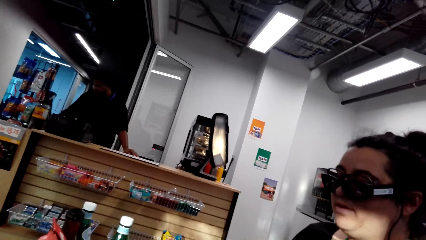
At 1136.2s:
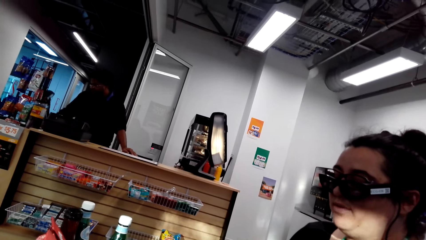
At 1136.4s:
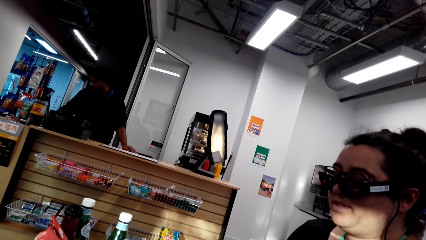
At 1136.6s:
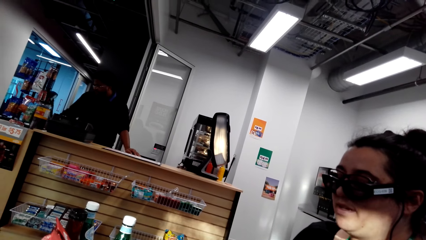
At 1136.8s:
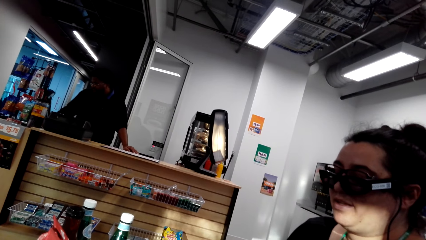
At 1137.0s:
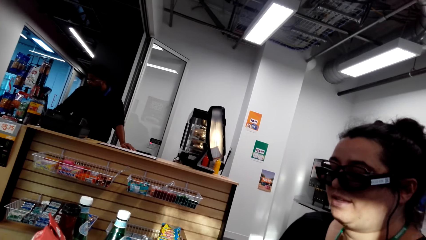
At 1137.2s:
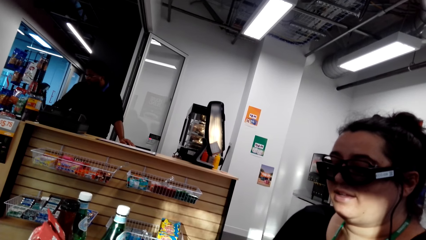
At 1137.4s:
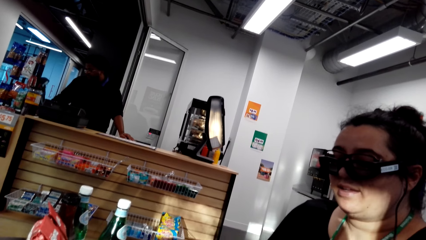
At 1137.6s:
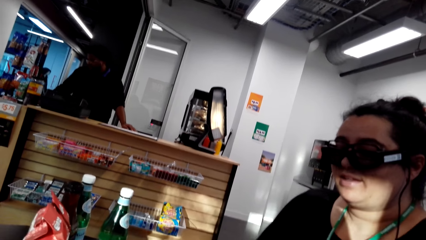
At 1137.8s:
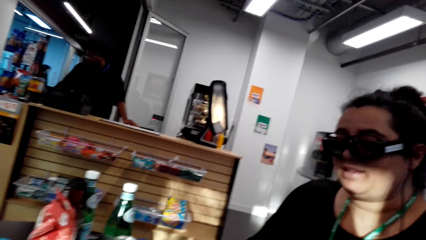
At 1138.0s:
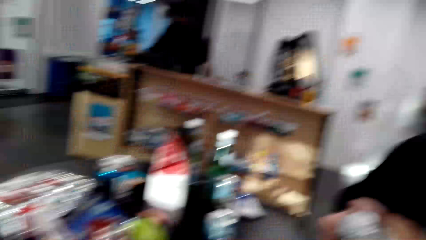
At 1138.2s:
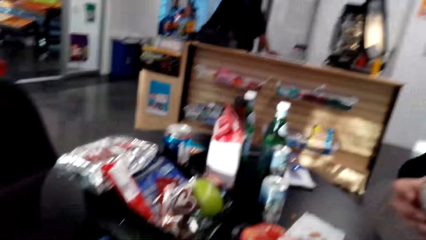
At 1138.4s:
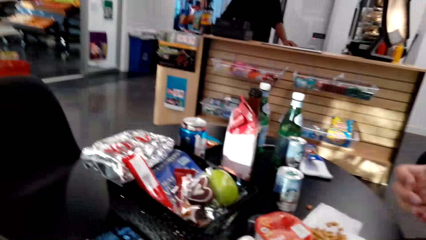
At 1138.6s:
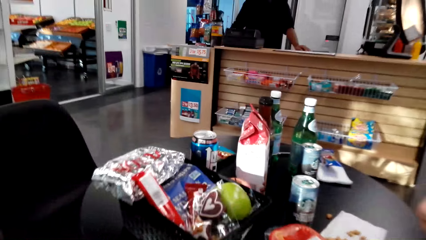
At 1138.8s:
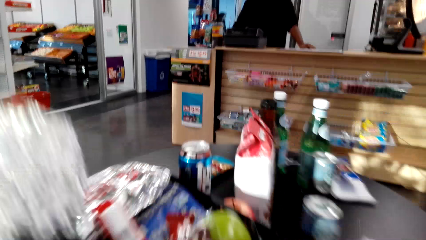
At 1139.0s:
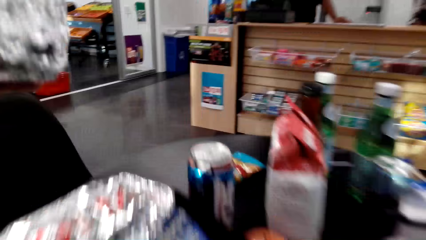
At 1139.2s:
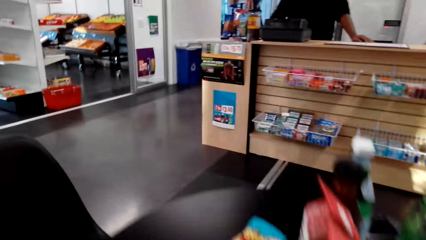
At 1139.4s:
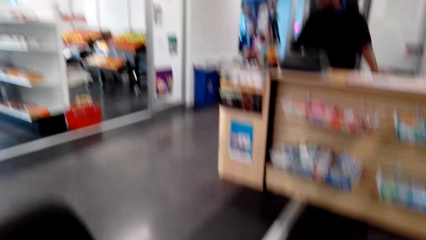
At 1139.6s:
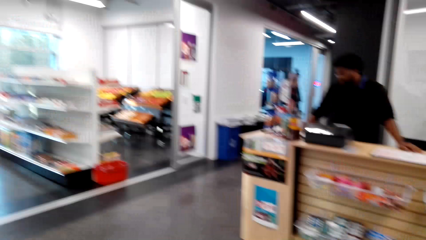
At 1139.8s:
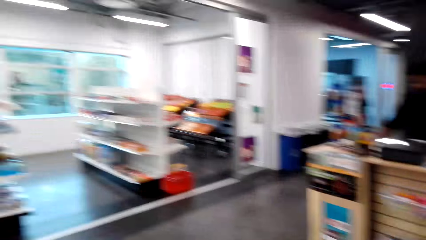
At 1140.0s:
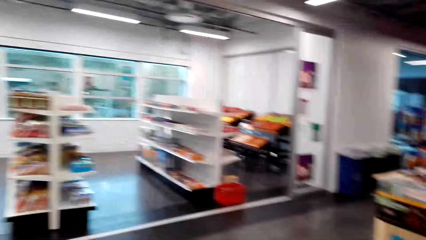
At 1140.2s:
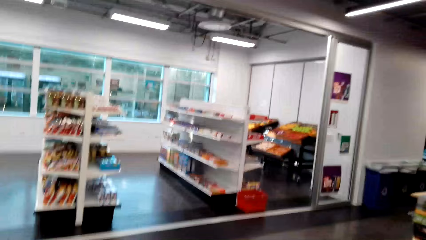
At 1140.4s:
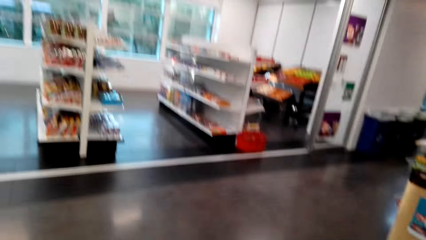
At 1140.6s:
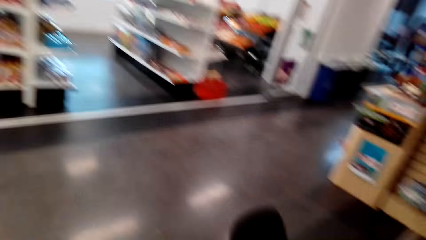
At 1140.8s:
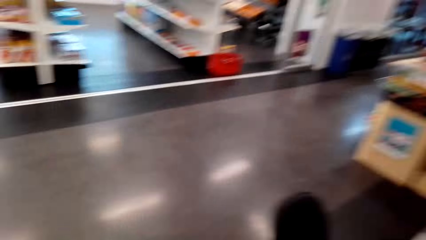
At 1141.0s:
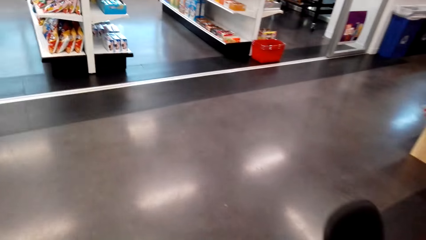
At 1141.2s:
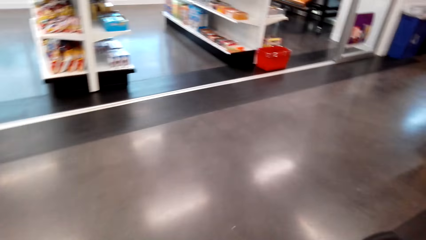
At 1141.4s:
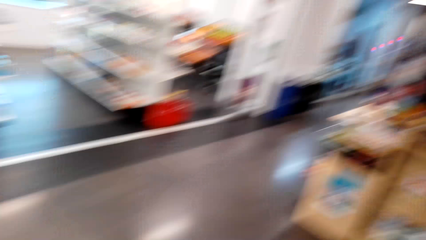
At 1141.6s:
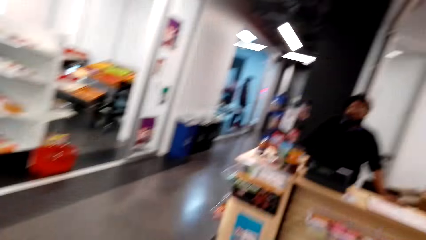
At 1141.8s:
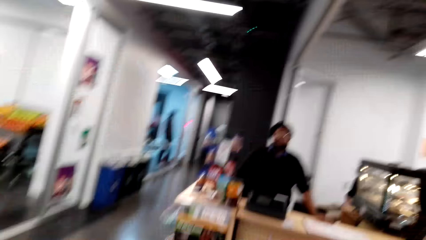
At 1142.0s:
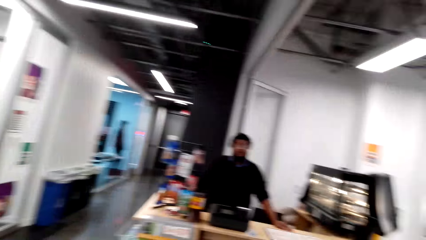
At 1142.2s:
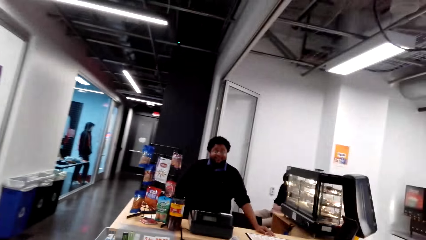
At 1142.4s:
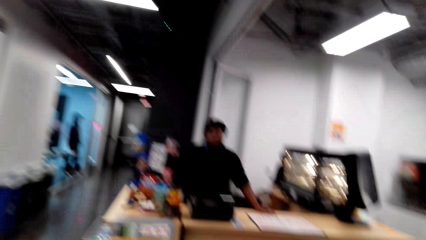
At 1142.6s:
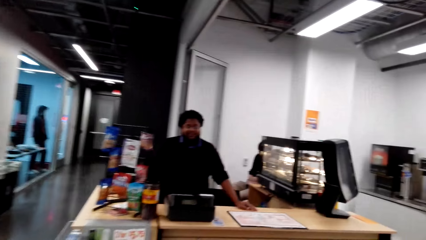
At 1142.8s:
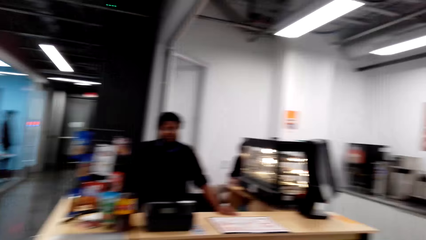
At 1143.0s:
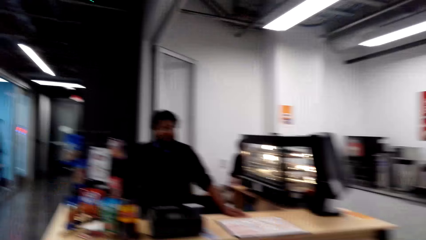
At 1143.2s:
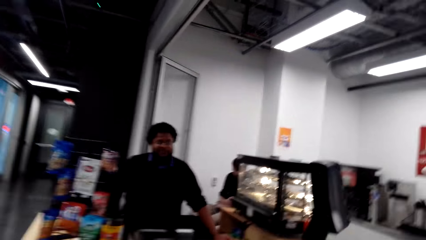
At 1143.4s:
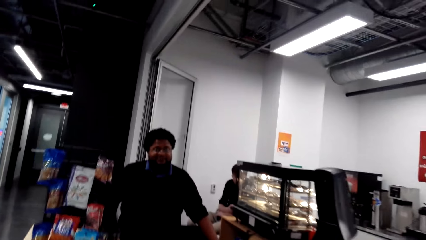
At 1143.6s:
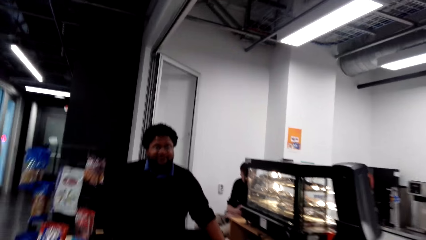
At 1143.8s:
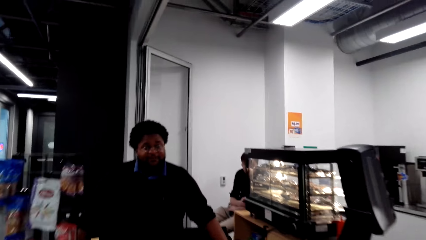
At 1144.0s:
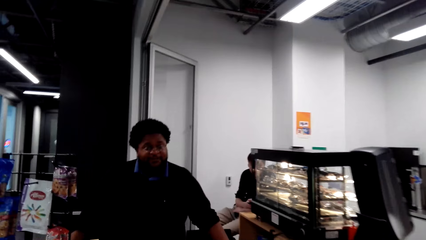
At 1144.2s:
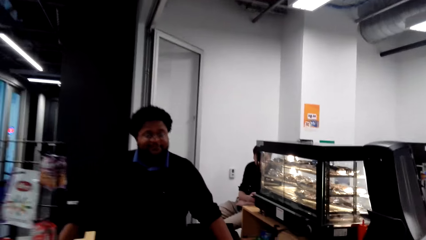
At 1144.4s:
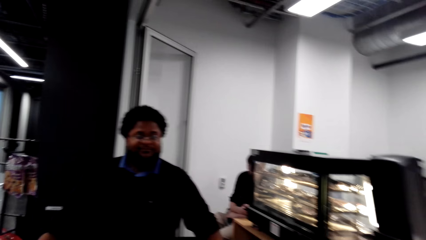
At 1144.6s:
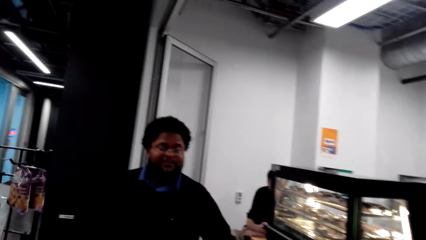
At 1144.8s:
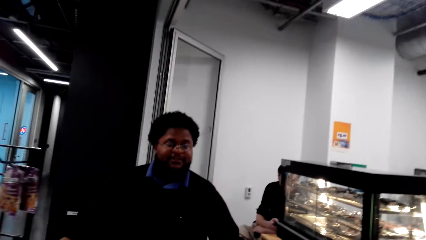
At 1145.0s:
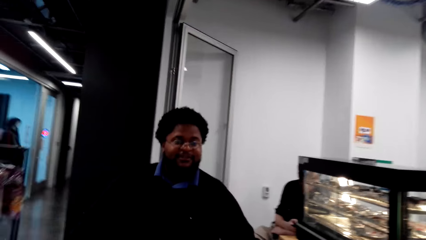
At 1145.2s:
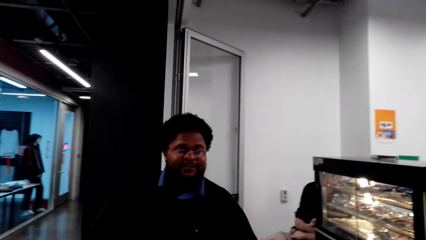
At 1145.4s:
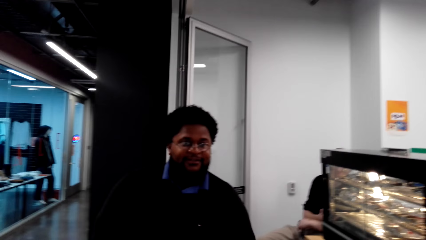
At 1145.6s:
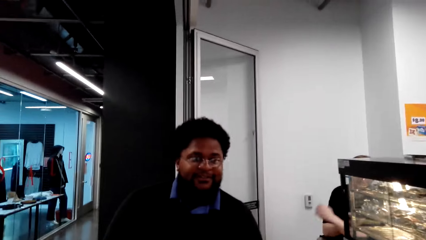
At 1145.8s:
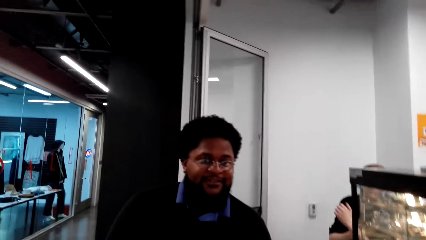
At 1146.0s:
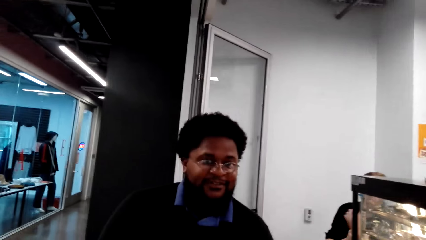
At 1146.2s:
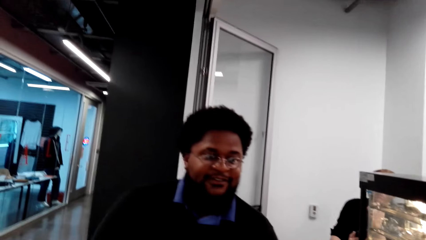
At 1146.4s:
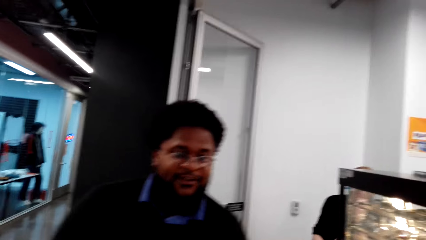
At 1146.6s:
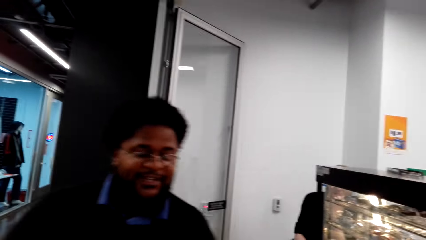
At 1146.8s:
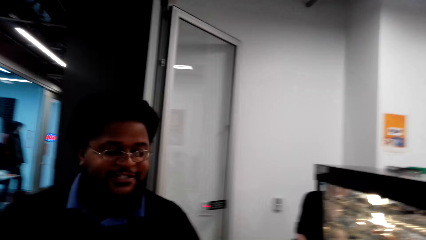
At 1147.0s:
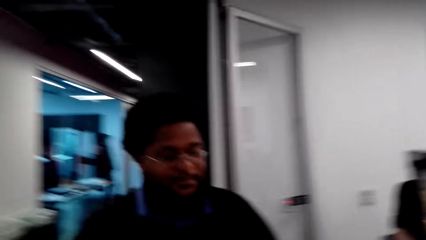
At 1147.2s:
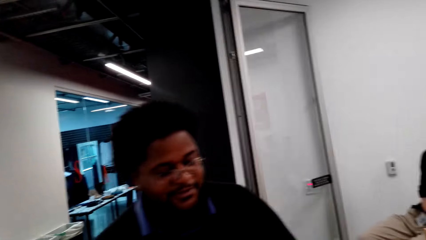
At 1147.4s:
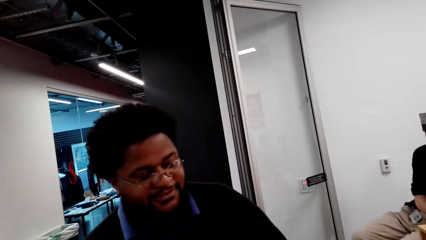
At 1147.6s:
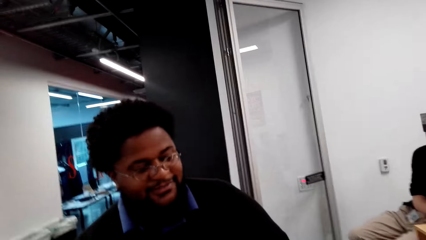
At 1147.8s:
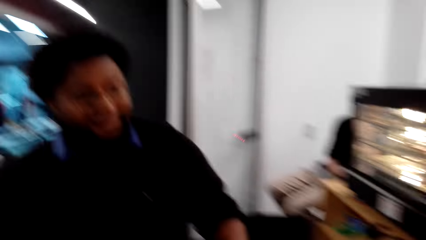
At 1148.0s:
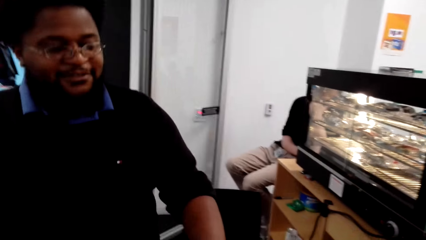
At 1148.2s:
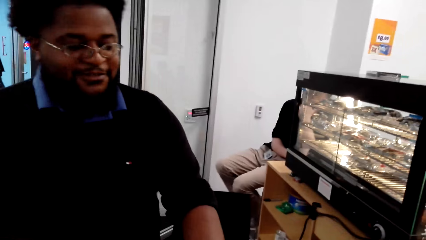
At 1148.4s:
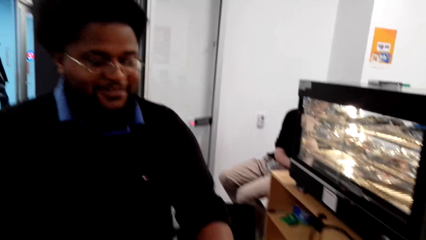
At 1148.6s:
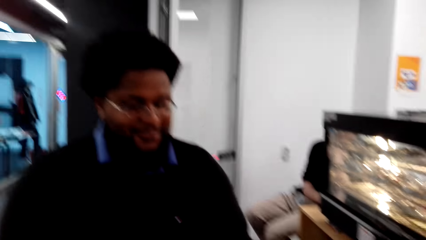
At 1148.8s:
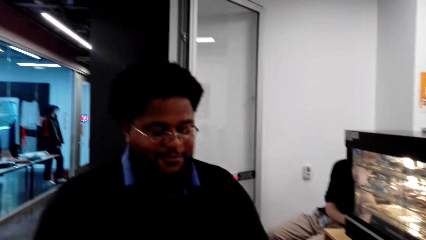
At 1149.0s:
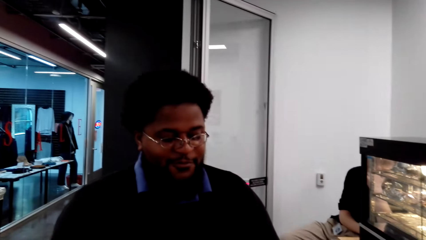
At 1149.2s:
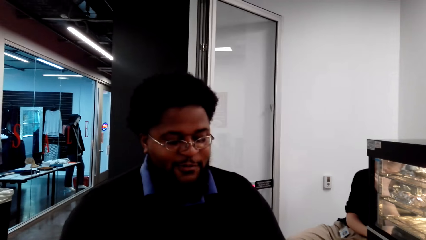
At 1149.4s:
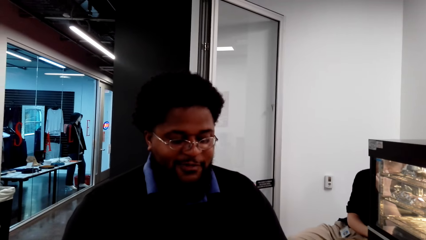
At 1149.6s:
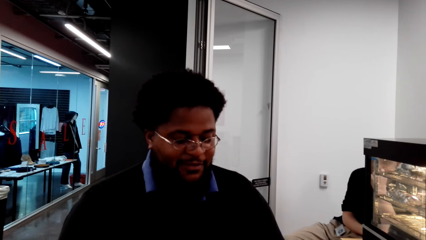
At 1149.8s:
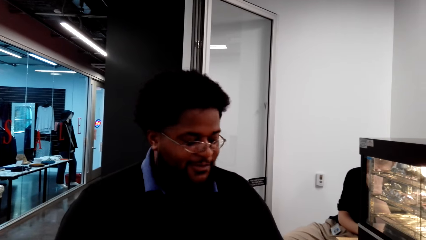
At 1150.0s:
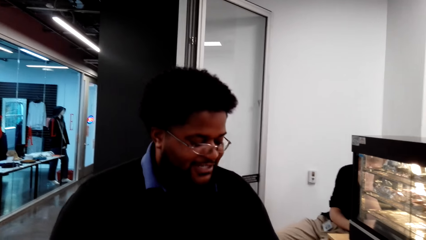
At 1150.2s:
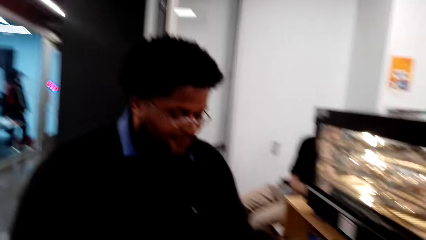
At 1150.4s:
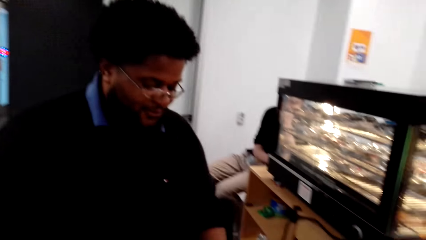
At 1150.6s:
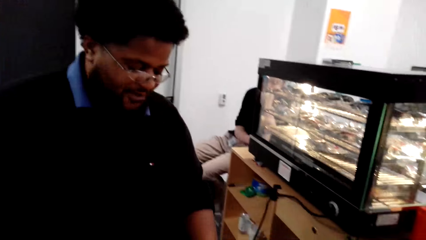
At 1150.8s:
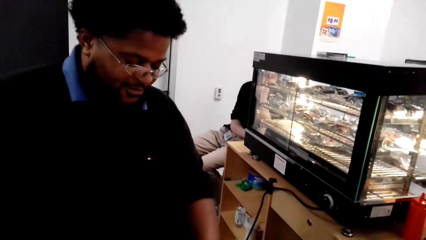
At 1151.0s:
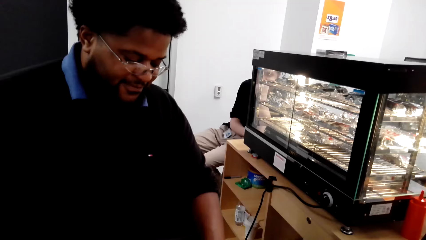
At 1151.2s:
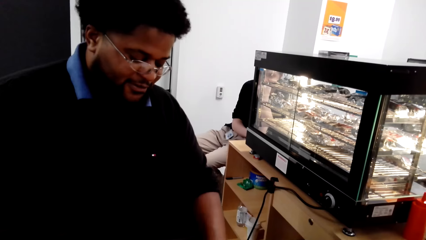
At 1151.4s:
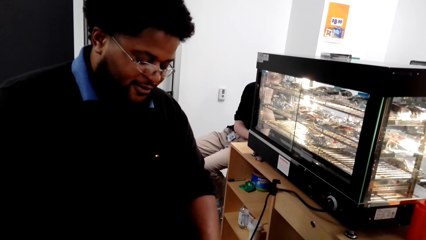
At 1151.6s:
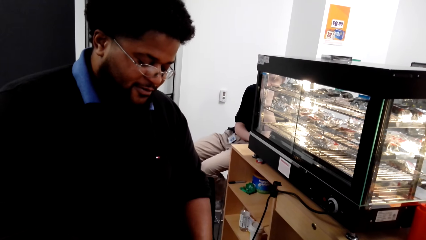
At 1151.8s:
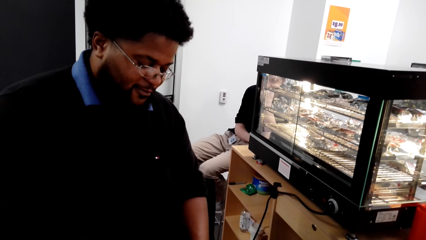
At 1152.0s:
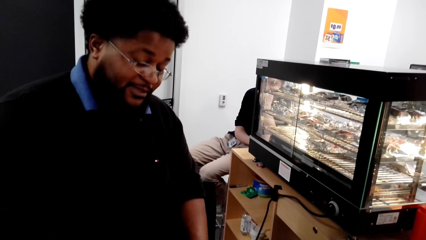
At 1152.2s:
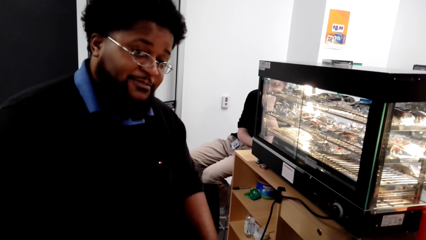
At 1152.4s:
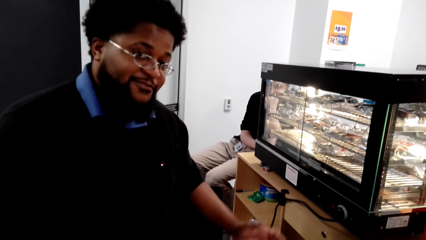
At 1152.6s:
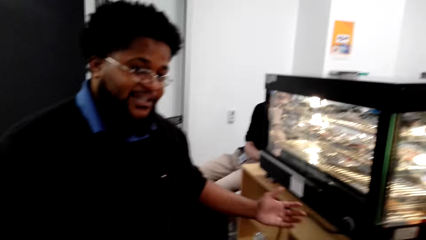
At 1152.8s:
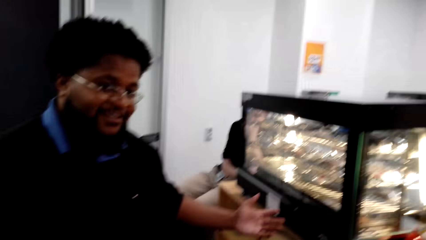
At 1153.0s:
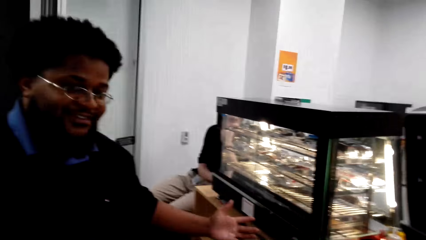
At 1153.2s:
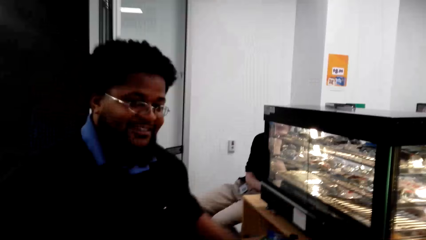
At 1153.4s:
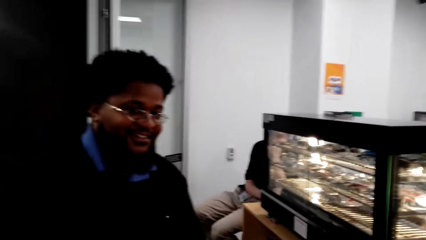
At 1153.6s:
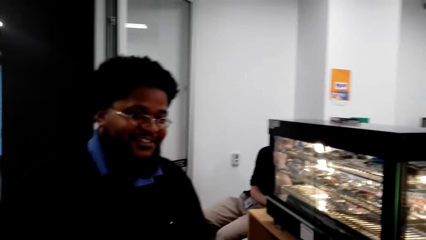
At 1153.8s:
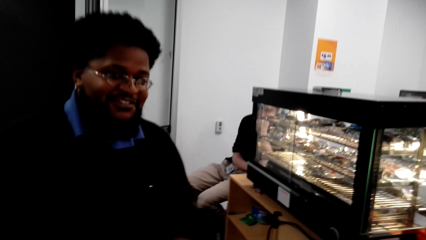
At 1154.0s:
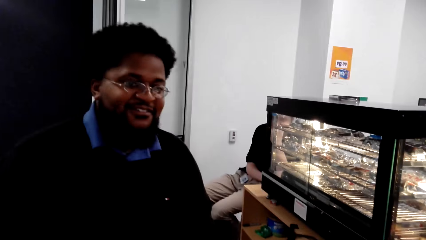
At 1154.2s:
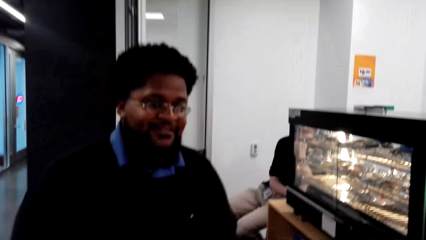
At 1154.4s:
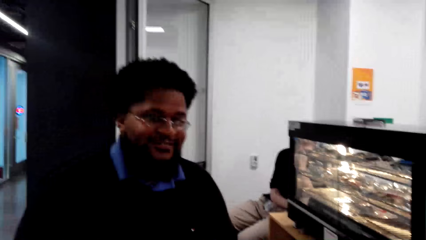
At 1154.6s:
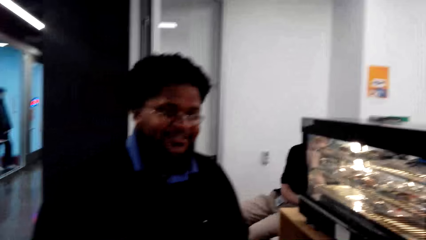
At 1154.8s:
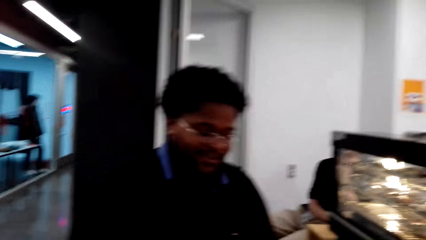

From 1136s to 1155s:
The camera wearer moves a hand. They walk around. They walk towards a man. They communicate to a person. Another man sits behind the first man. The first man moves a hand.
